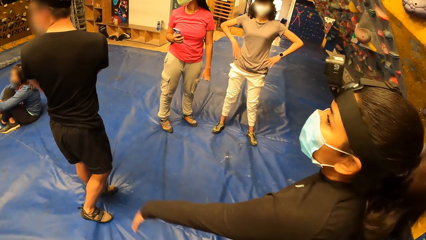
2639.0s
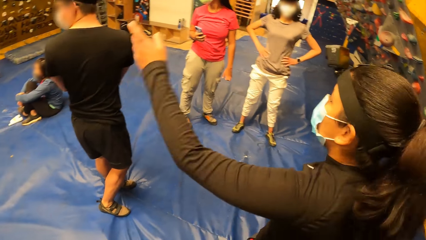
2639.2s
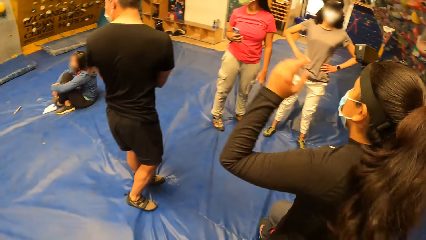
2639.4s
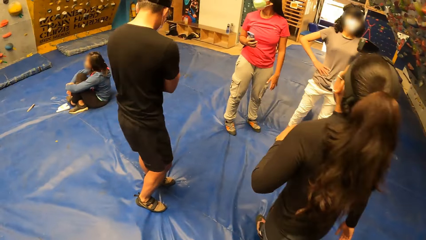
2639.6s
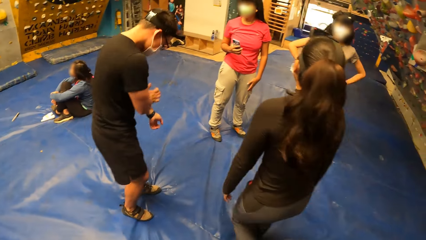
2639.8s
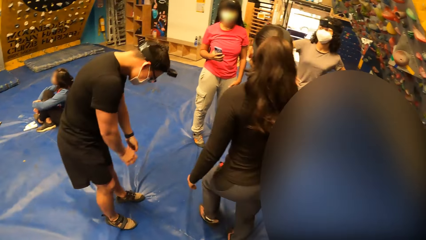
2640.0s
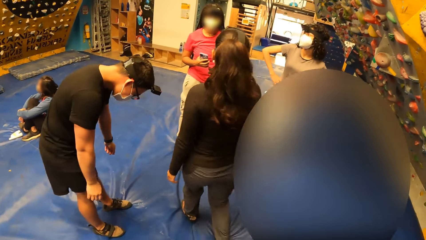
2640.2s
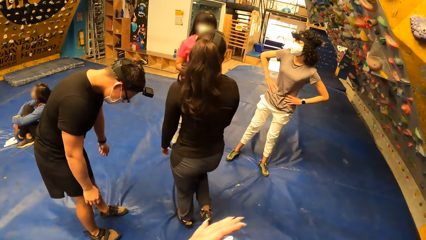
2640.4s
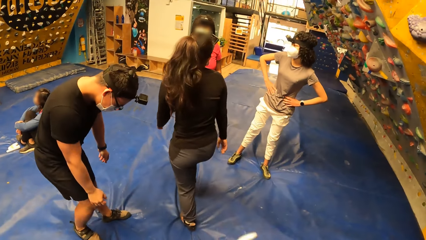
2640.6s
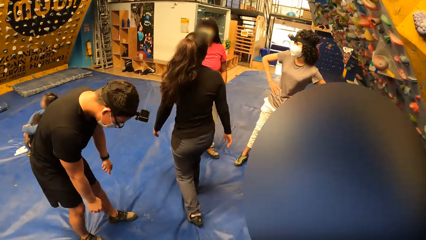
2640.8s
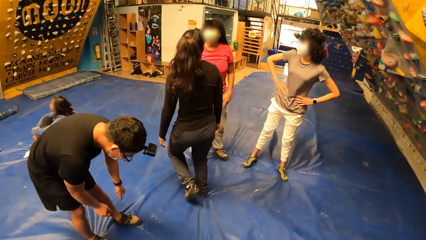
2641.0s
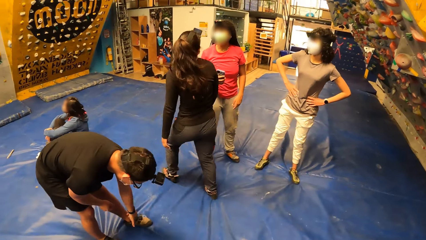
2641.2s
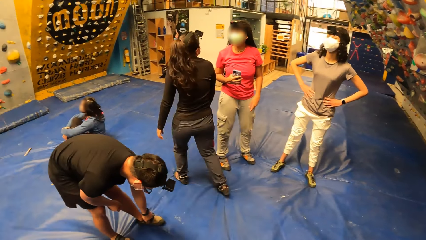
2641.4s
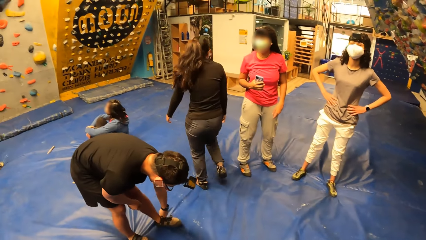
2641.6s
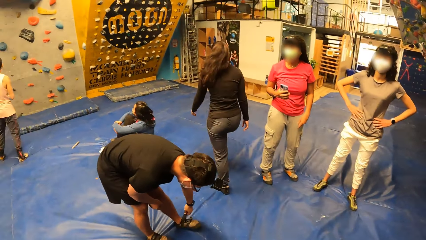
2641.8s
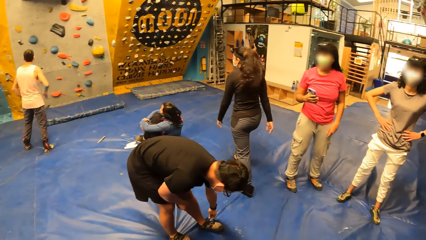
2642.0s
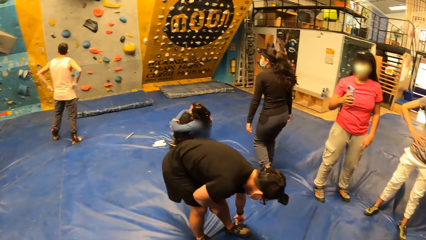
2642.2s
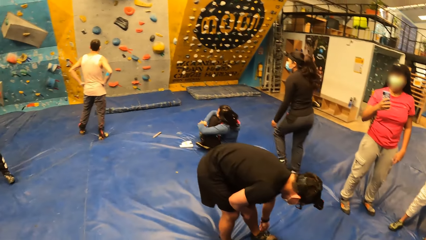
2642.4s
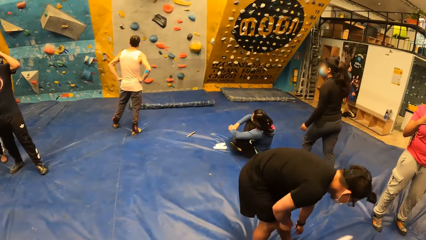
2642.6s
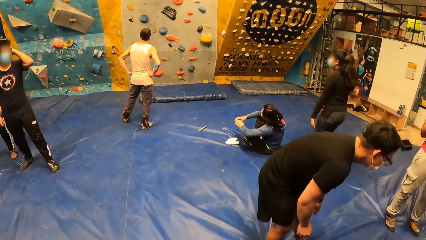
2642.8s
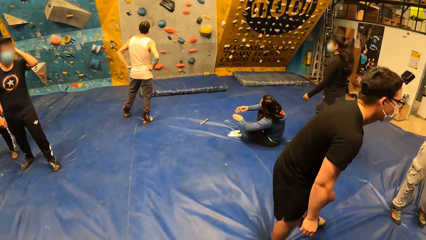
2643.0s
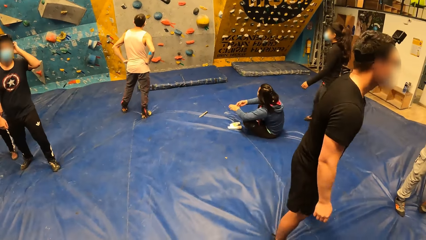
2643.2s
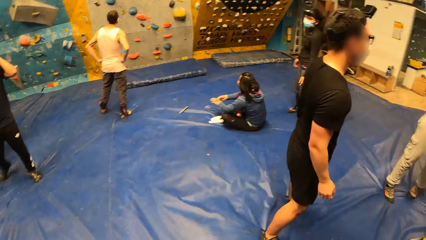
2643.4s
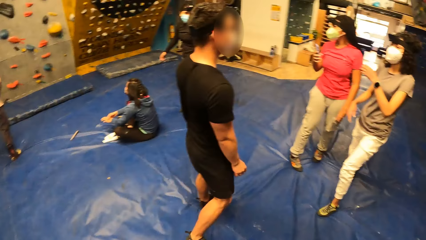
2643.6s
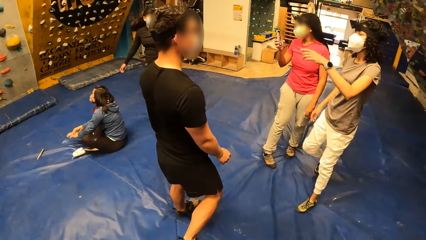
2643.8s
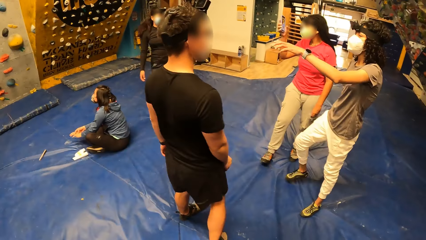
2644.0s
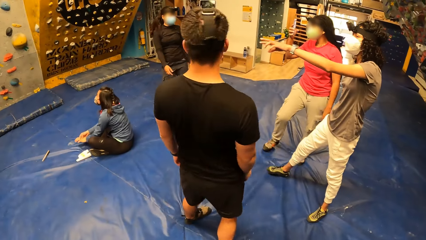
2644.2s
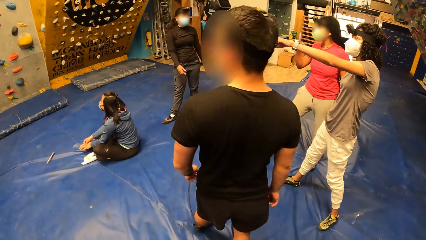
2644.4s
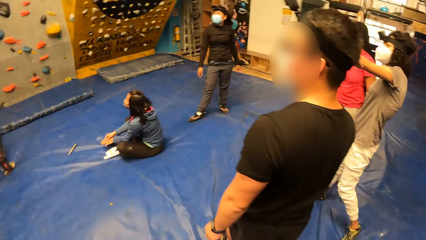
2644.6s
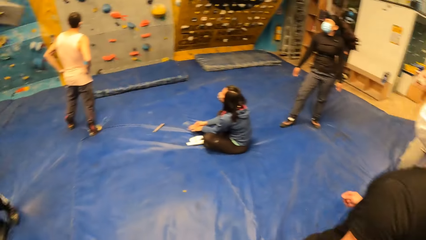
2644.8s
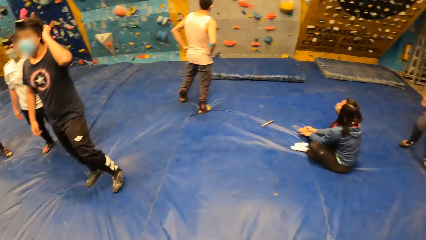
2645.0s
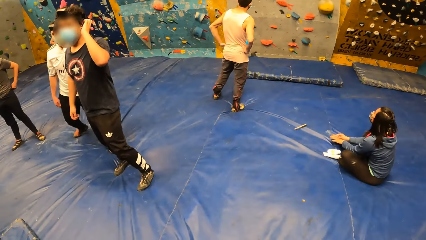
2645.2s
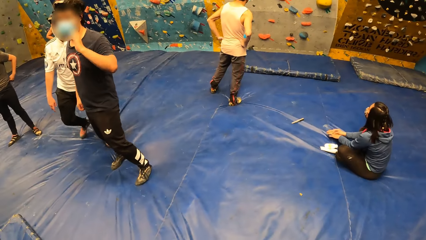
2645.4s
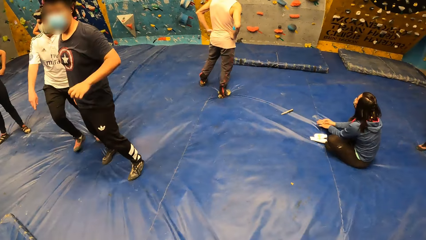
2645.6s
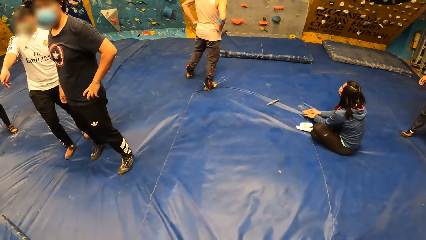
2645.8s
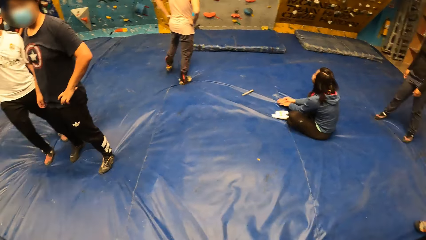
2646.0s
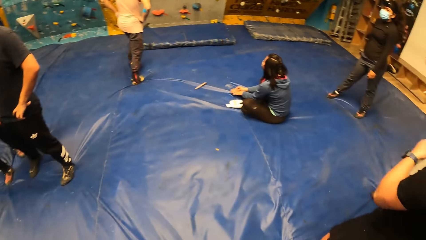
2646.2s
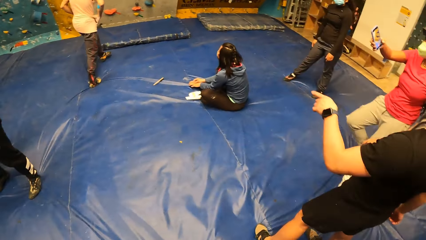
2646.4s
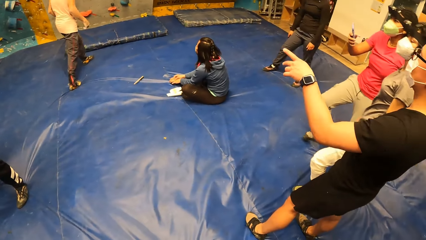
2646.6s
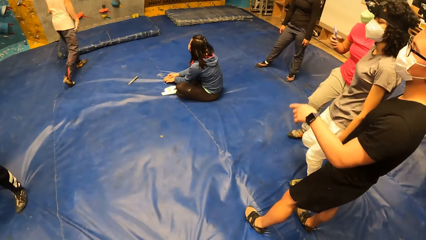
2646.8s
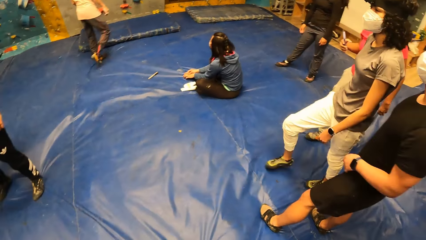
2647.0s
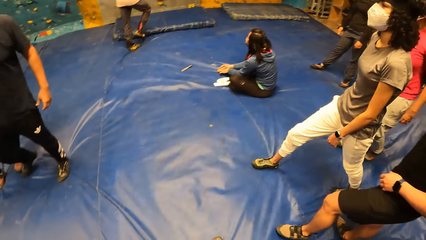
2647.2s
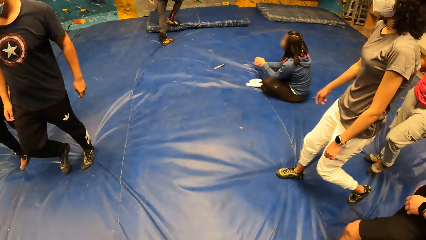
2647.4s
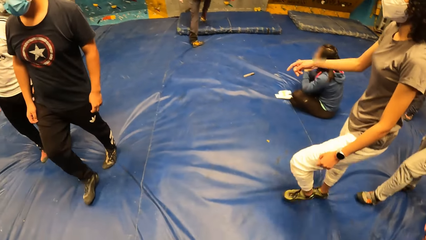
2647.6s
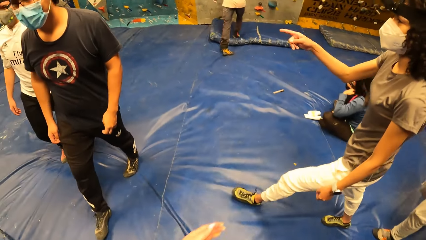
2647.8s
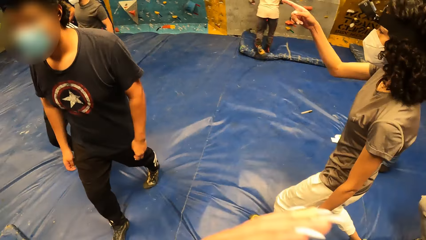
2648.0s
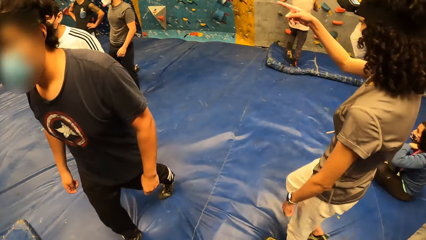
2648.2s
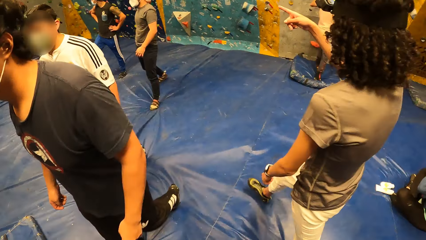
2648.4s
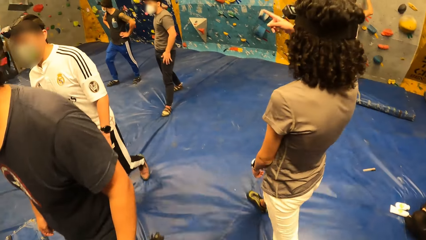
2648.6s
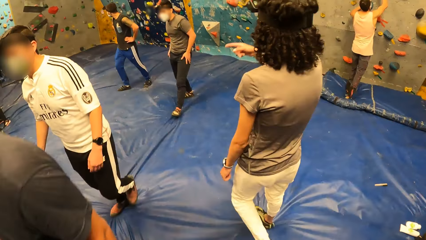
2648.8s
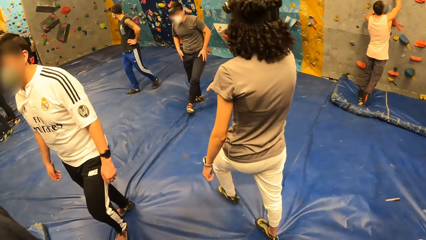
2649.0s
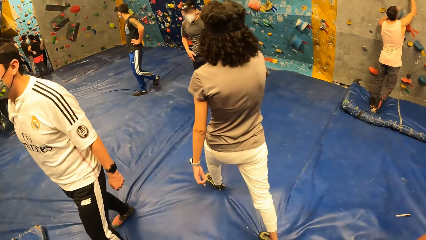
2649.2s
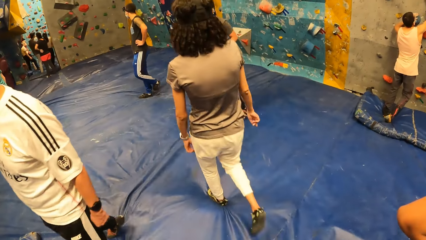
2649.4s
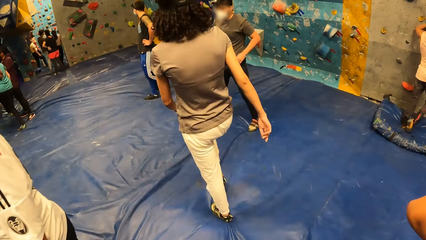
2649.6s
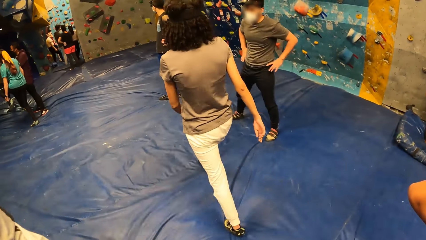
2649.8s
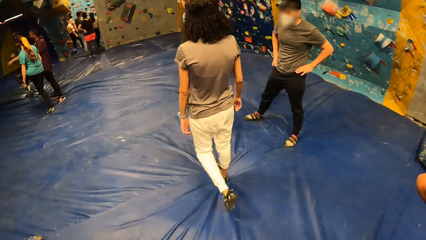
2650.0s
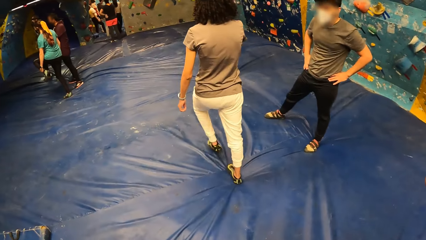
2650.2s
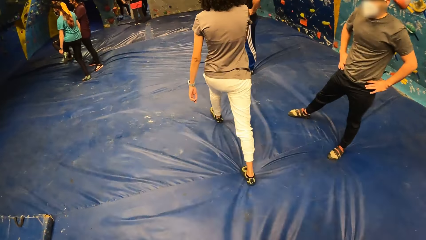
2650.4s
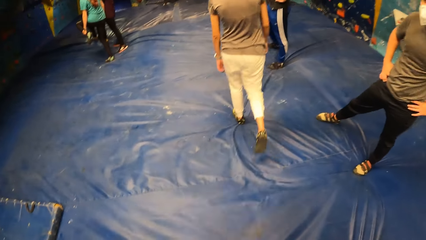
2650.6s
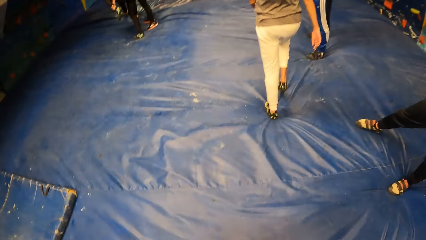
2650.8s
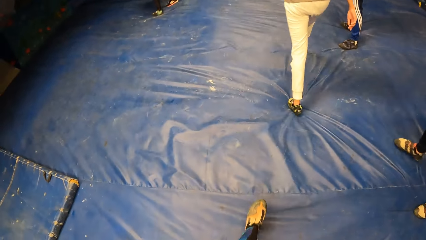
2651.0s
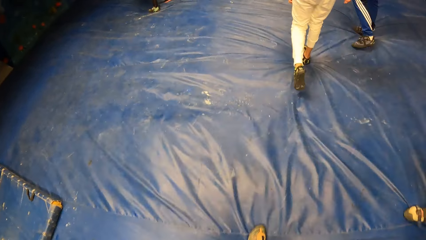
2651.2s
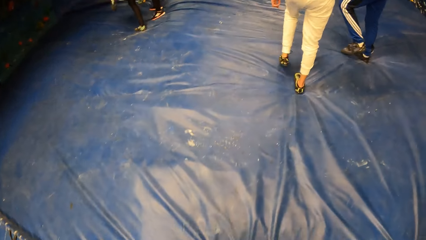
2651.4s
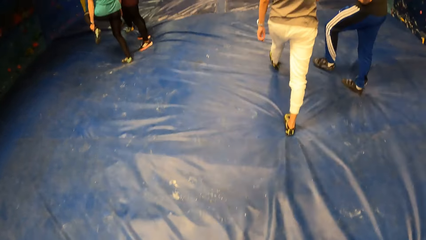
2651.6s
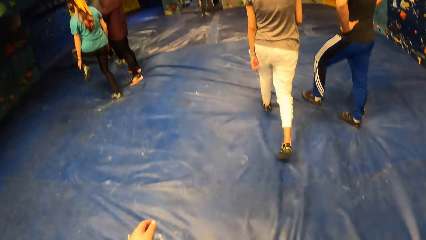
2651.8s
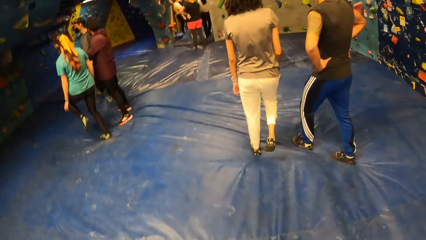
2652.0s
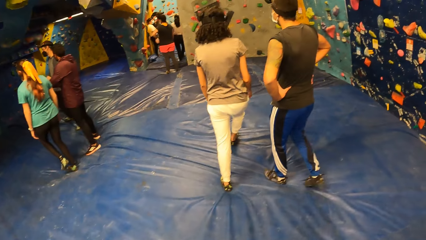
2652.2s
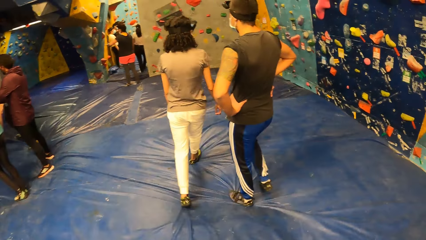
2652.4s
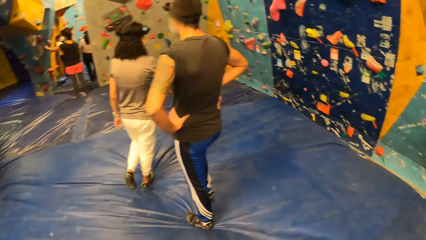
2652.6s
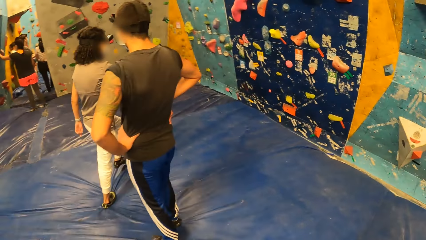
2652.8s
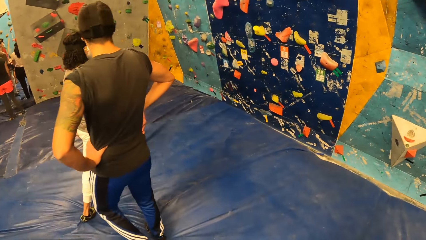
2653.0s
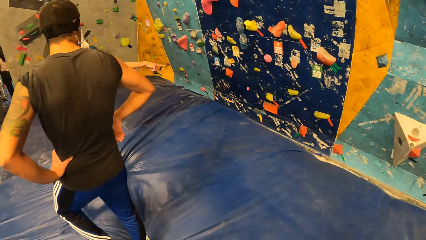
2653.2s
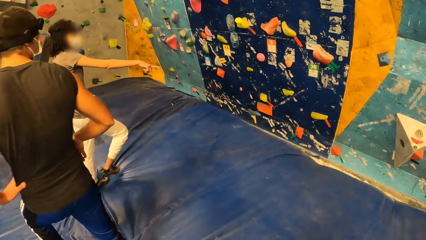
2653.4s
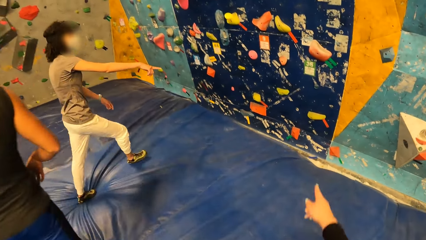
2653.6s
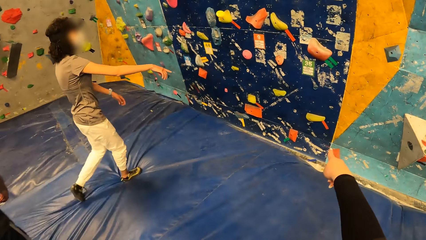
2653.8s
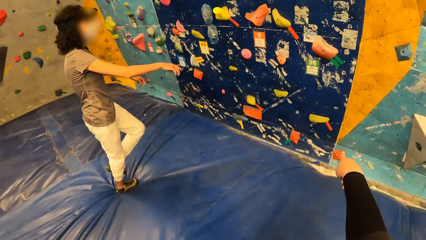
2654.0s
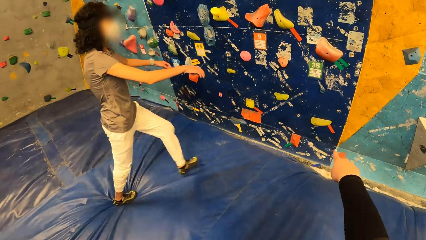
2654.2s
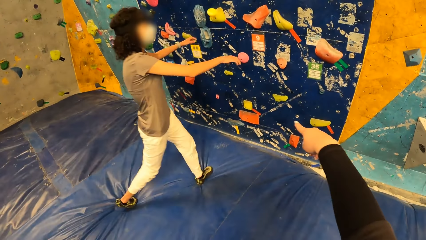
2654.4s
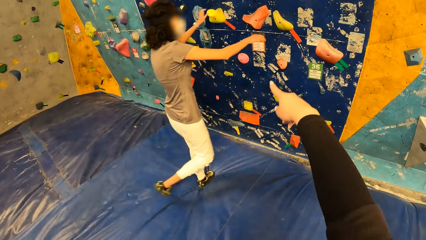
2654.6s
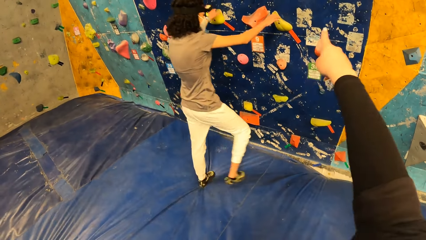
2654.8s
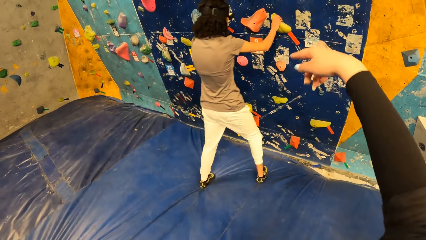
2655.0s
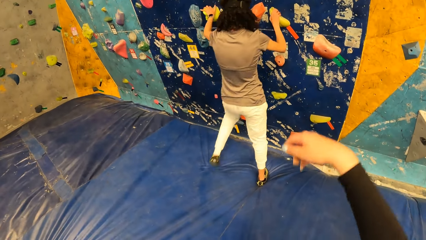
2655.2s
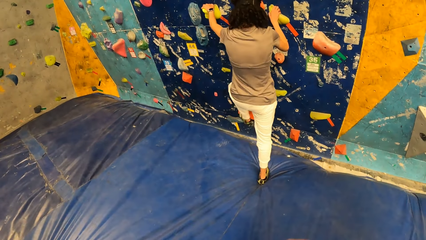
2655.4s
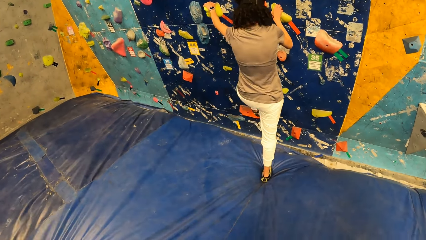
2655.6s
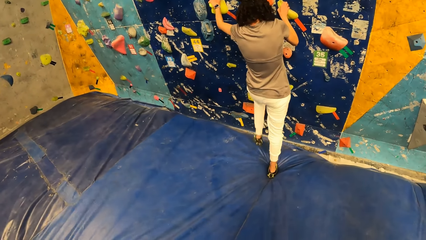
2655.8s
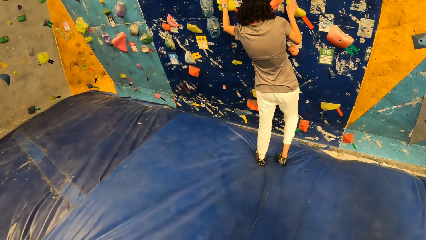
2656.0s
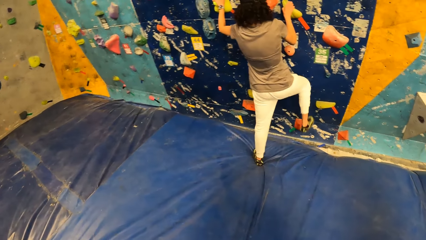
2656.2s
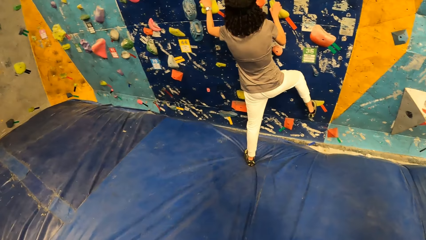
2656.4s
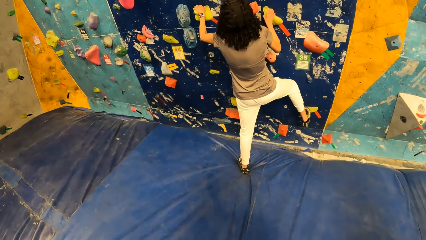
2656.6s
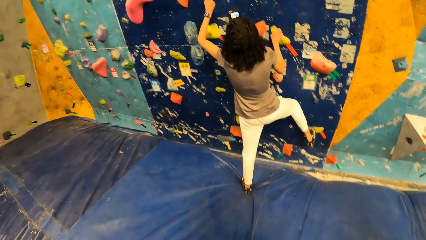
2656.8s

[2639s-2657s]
A girl walks around. Another girl points at the climbing wall. The second girl walks around the room. The camera wearer moves to the wall. The second girl points at the climbing wall. The camera wearer points to the wall with her right hand. The second girl climbs the wall with her hands.
